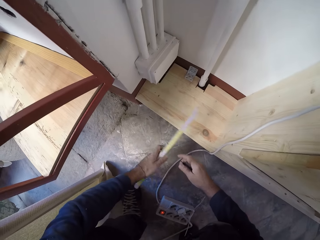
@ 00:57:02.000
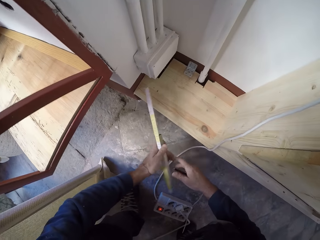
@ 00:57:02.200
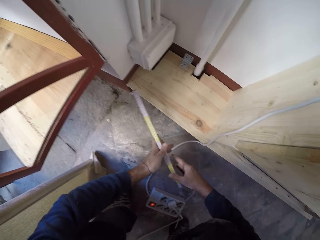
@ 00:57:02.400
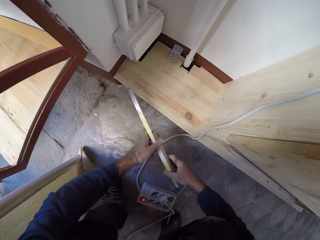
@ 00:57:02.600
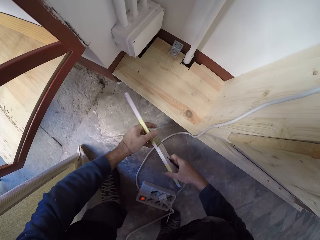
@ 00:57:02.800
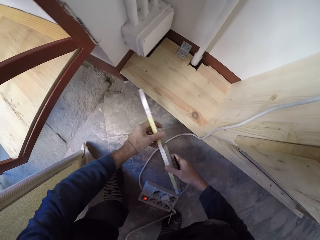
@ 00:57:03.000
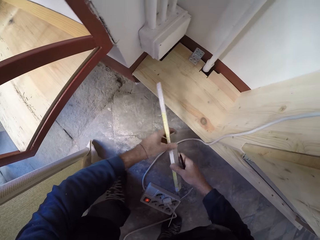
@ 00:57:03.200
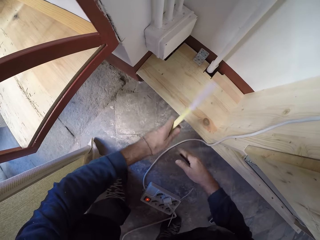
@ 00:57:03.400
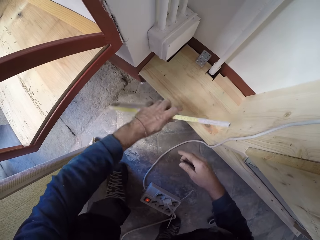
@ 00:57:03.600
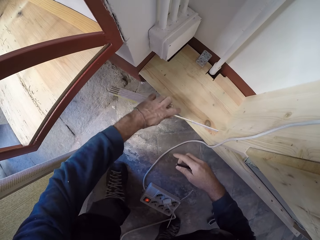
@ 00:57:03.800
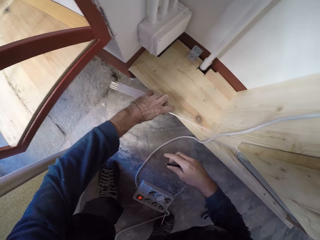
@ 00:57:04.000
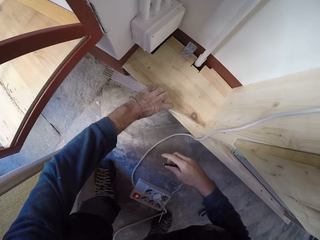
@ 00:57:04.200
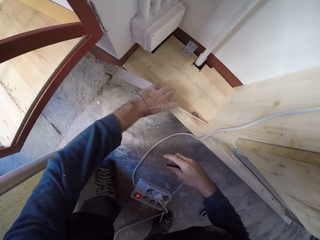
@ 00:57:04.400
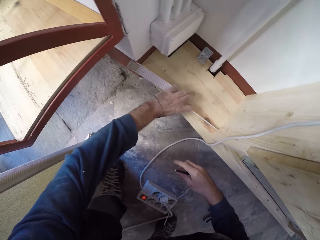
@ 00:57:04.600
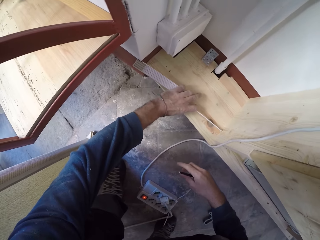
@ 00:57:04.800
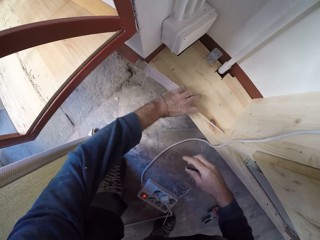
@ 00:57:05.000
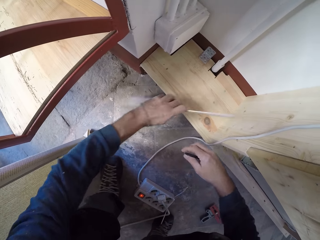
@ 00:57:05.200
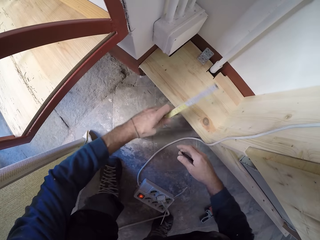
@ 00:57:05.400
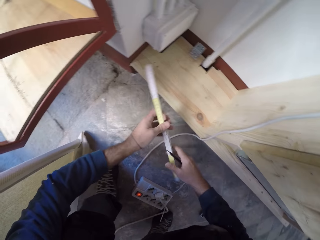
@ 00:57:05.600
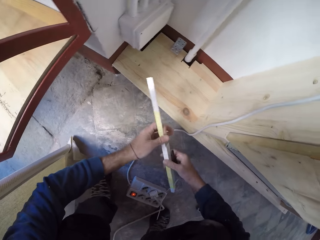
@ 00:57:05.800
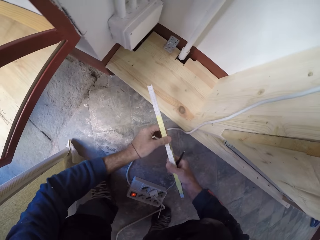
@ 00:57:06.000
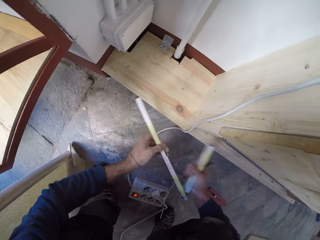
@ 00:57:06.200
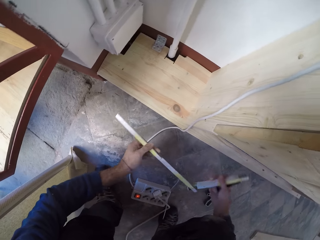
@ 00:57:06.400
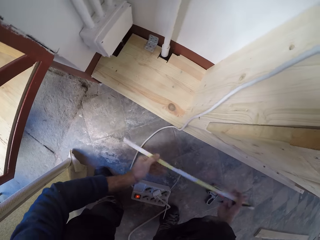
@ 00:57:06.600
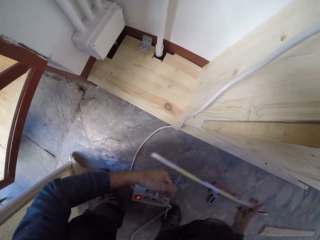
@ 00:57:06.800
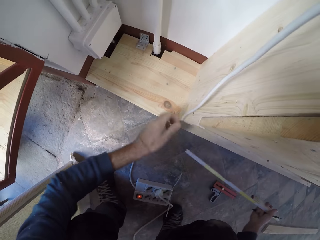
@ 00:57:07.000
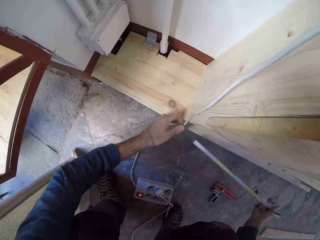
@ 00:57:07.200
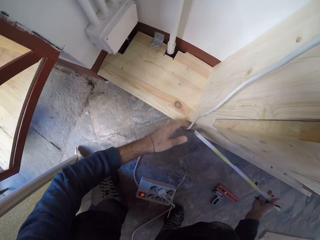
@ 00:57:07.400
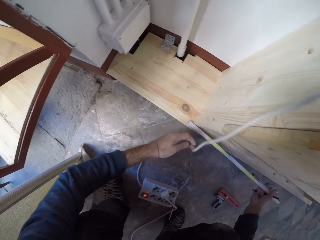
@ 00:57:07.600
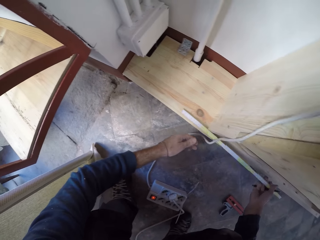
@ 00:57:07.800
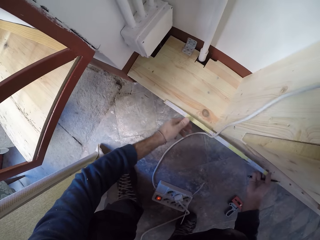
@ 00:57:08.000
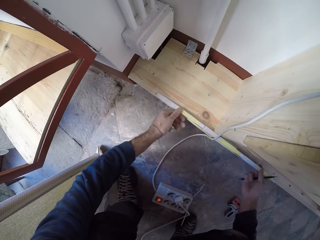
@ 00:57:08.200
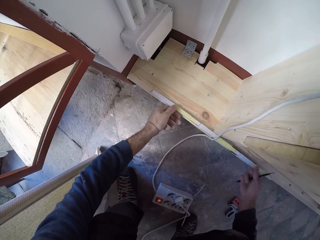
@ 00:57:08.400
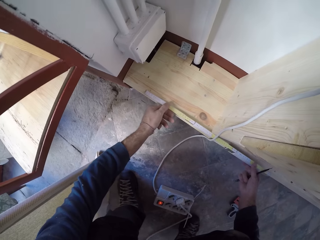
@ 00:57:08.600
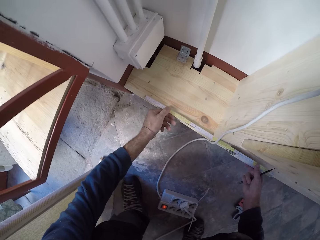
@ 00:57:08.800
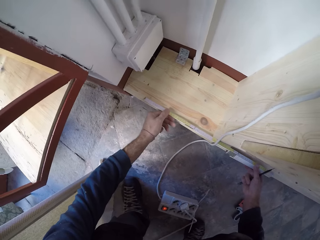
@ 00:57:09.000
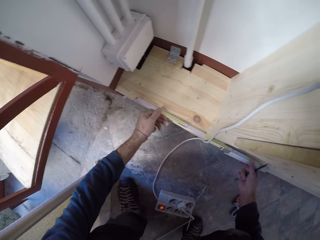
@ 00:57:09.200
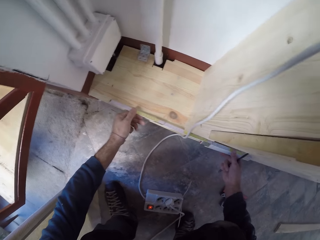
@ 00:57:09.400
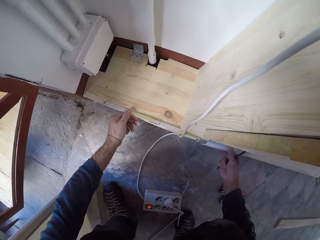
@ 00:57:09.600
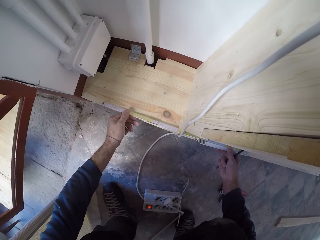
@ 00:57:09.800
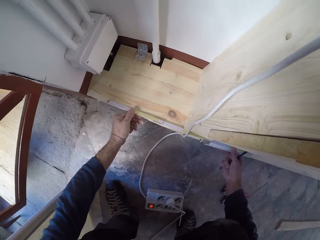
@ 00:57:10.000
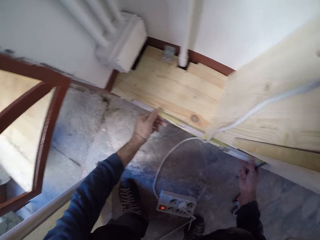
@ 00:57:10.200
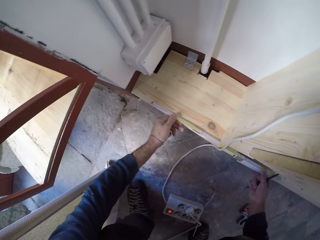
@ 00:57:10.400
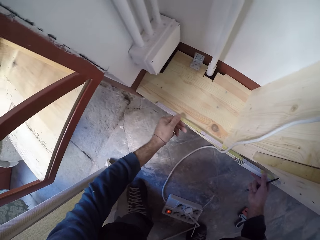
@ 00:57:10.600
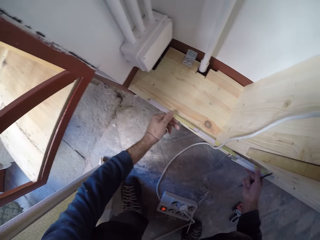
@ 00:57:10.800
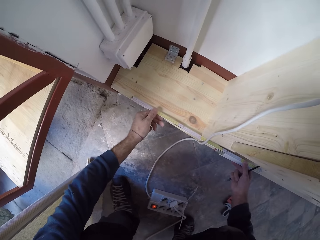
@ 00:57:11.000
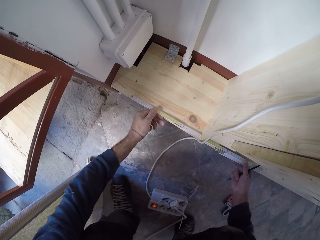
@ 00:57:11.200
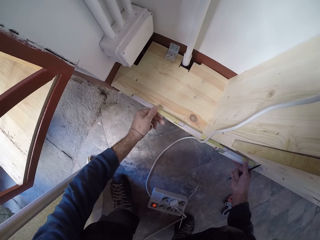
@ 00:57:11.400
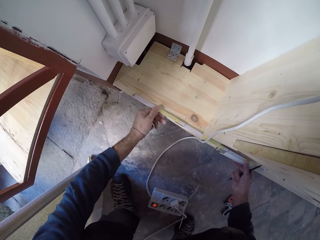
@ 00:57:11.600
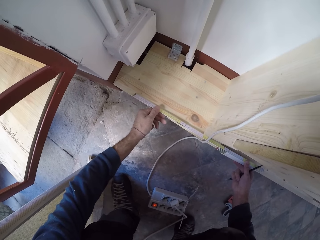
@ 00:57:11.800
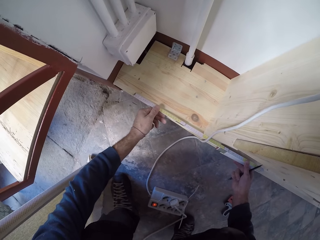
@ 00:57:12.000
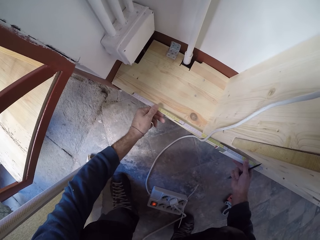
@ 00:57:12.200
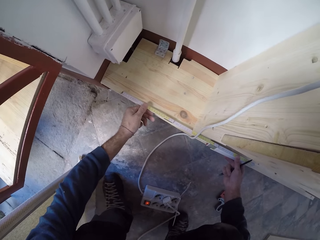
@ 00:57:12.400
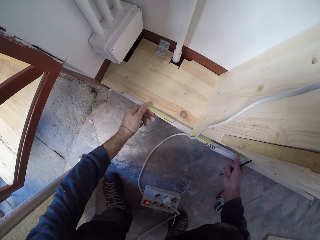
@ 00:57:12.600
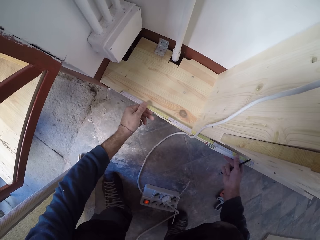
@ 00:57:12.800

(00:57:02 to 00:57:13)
The camera wearer measures the platform with the folding rule in his left hand. He opens the folding rule in his left hand with his right hand. He passes the folding rule in his left hand to his right hand. He moves a cable with his left hand. He measures the platform with the folding rule in his hands.

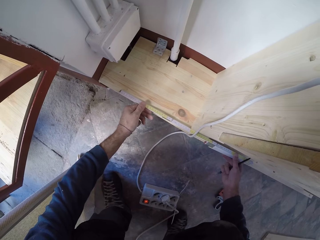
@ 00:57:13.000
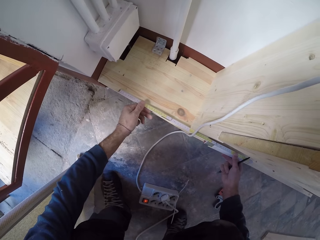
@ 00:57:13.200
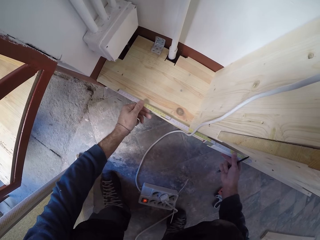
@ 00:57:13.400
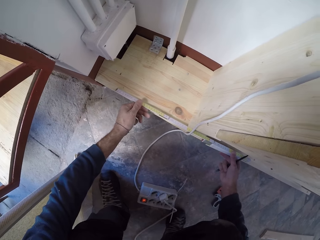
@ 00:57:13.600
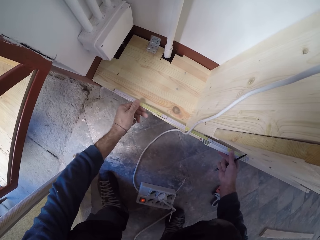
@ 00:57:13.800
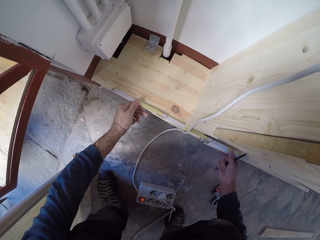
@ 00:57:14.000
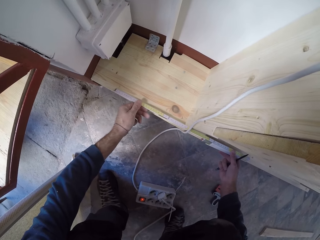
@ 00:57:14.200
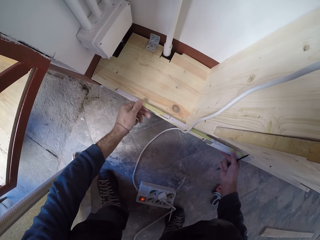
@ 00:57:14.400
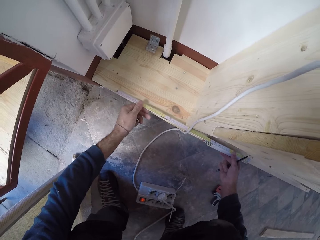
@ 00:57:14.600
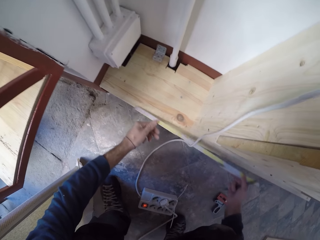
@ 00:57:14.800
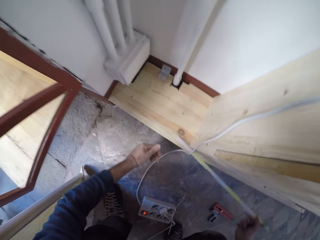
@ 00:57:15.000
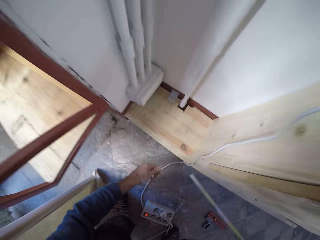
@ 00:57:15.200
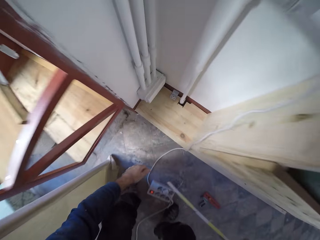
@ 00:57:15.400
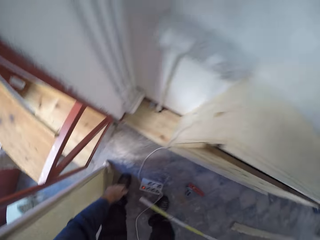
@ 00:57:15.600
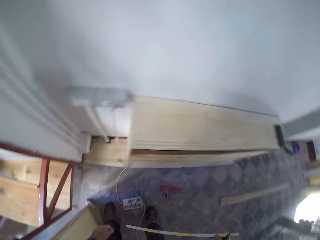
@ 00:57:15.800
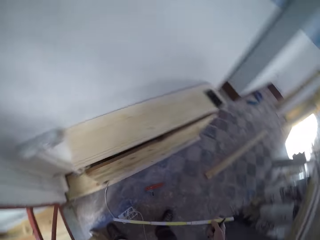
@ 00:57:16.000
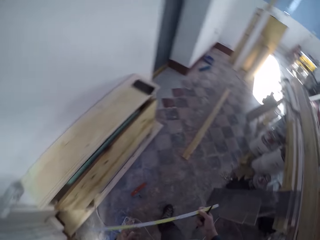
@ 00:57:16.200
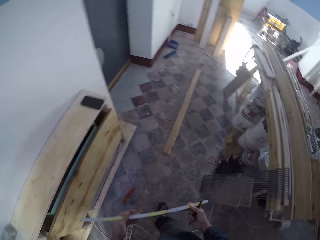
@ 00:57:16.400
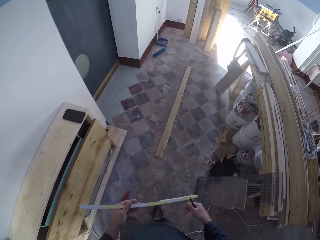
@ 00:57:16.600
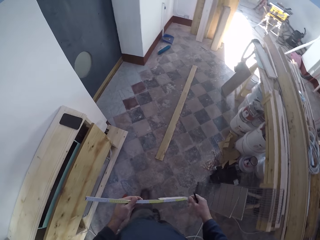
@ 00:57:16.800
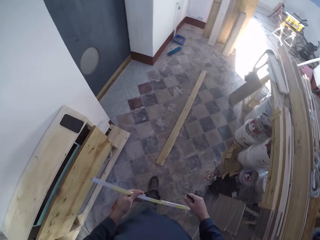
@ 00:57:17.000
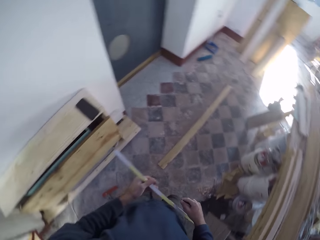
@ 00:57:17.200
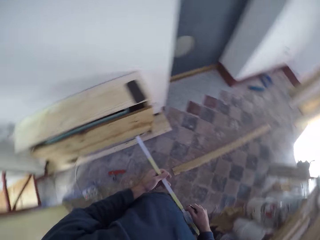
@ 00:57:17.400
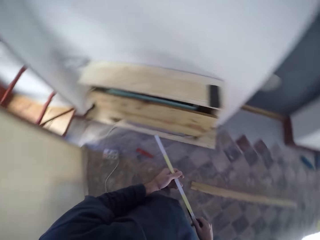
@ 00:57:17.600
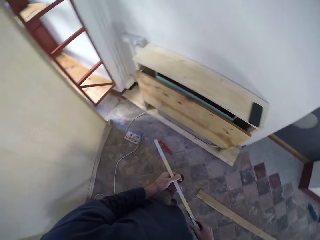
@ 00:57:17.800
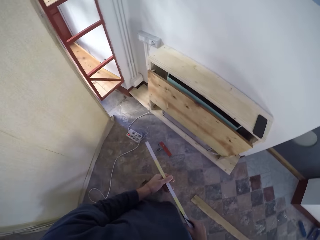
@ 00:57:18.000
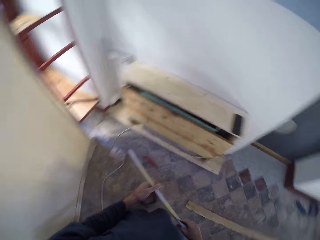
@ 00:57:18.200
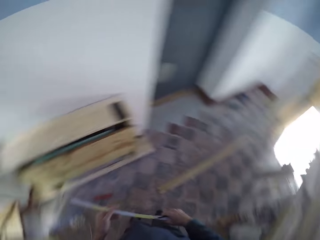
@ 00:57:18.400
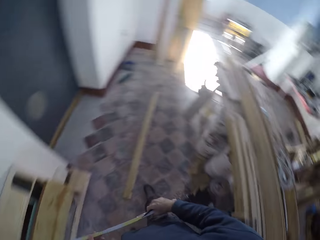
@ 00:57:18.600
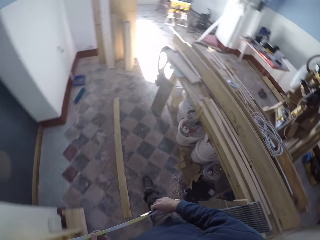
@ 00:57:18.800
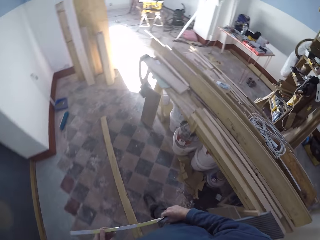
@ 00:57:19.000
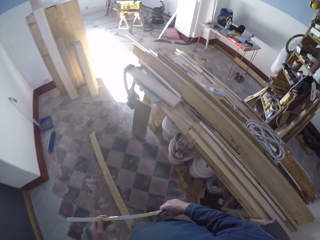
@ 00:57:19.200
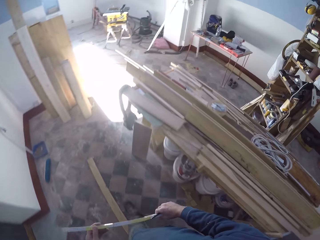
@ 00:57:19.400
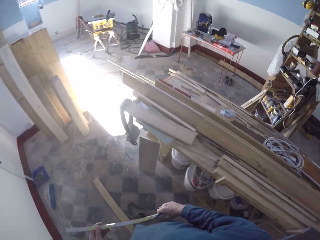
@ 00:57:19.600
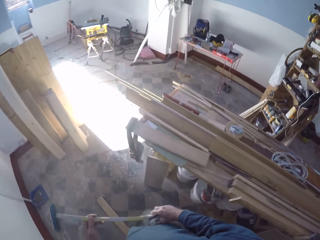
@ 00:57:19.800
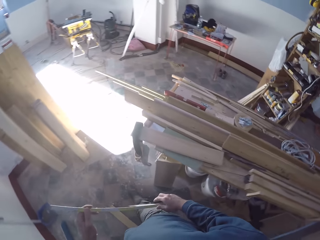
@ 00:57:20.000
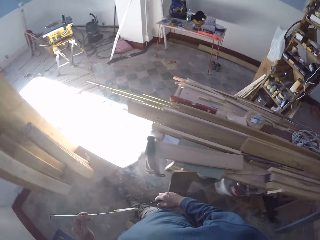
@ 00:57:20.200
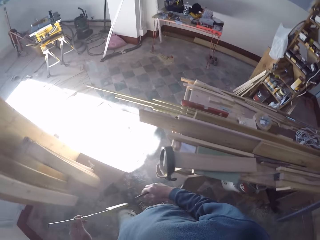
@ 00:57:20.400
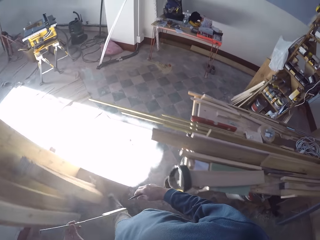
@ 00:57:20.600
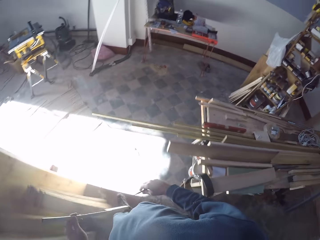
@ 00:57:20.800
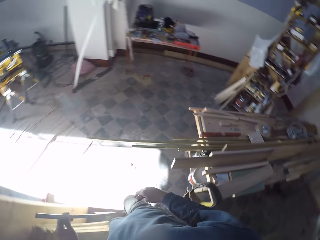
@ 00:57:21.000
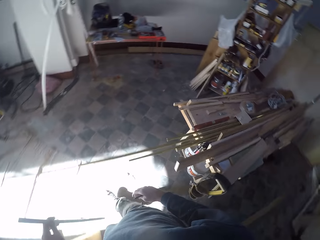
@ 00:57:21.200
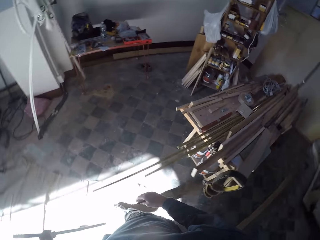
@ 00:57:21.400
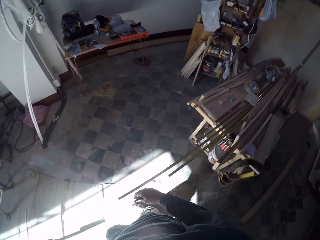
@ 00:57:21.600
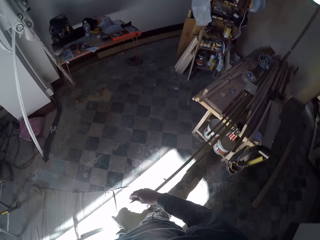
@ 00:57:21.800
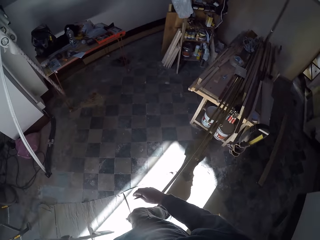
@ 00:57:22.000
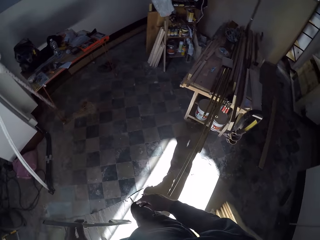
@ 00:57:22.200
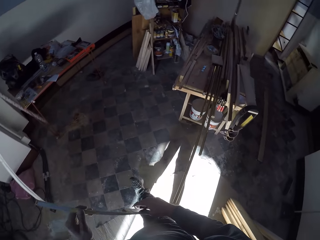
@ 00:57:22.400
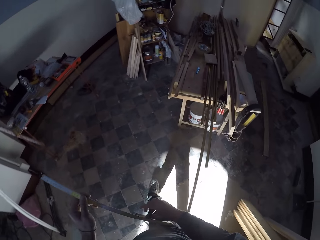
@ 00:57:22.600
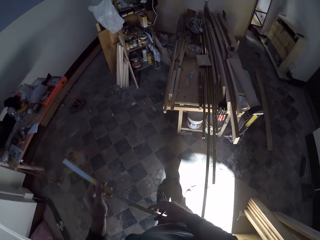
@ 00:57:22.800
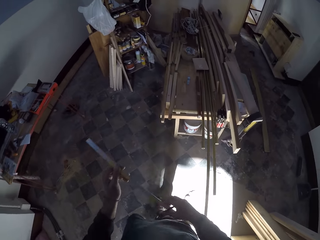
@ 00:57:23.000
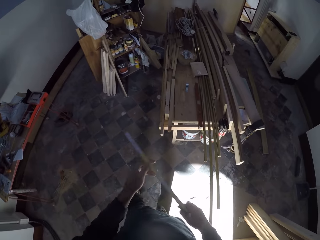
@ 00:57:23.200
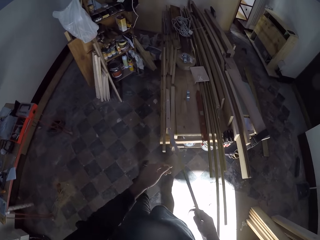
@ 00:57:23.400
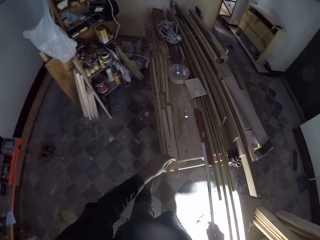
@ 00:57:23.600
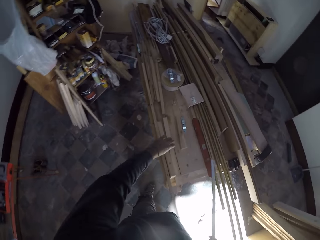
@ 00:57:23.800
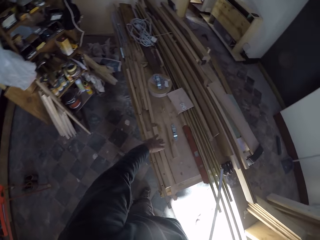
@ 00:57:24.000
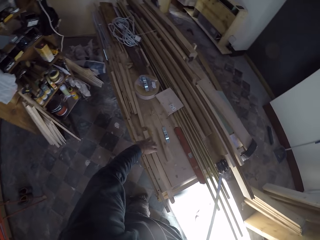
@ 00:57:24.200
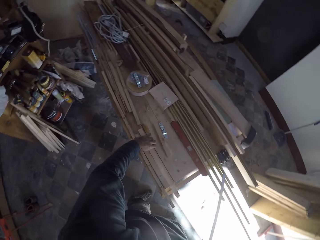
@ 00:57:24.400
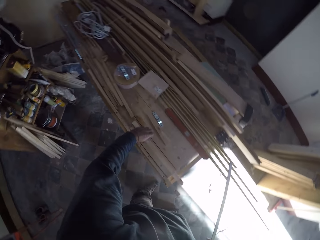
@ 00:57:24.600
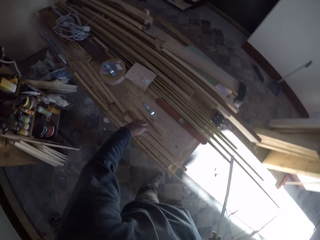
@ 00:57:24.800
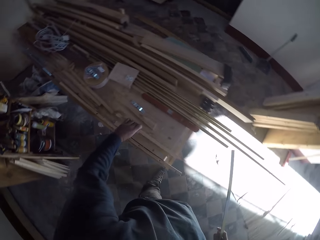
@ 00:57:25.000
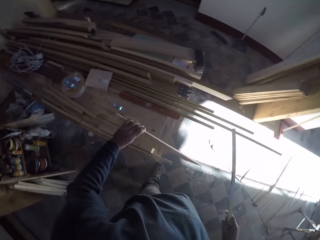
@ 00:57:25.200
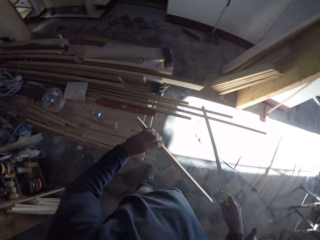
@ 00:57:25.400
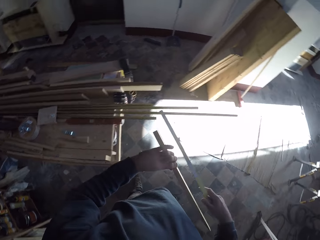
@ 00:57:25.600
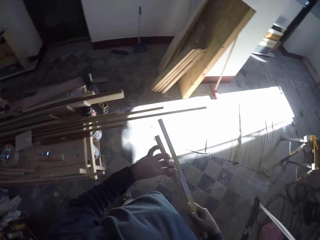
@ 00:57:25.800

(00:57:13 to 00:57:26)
The camera wearer passes the folding rule in his right hand to his left hand. He walks toward the table saw. He looks around. He walks around the workshop. He passes the folding rule in his left hand to his right hand. He picks up a plank of wood from the table with his left hand.
